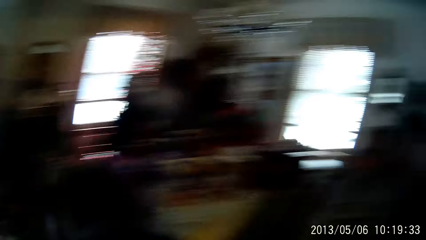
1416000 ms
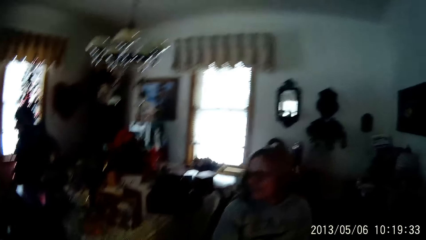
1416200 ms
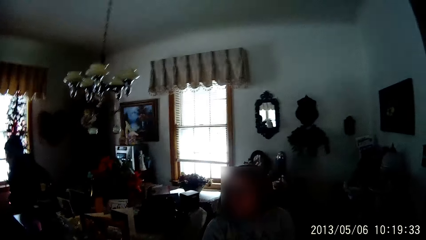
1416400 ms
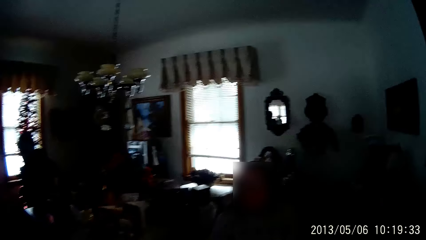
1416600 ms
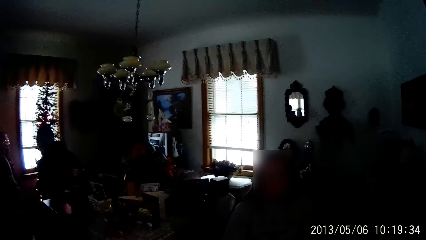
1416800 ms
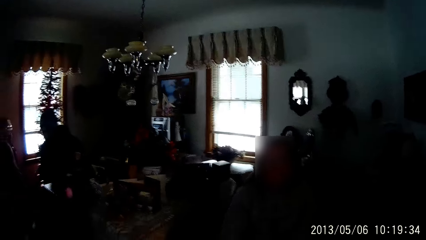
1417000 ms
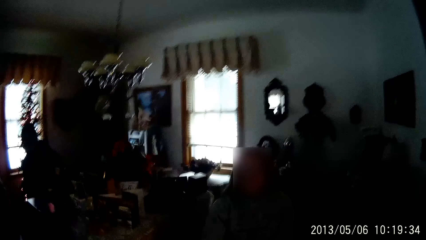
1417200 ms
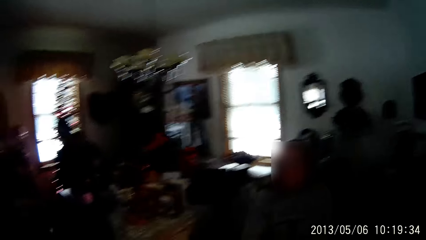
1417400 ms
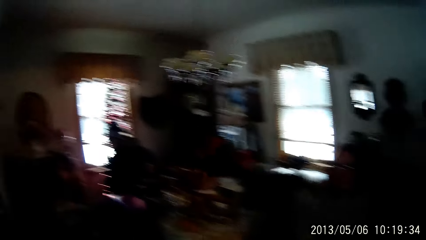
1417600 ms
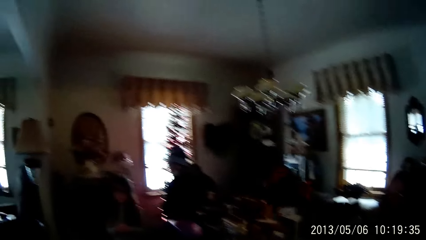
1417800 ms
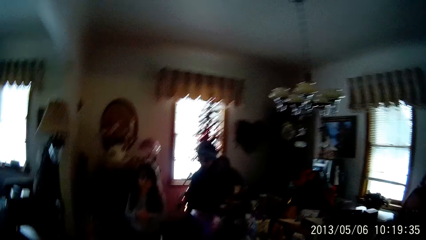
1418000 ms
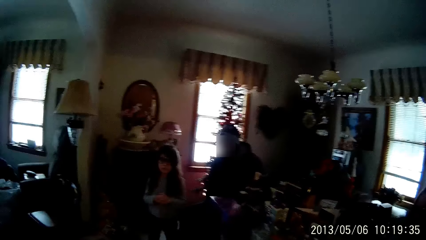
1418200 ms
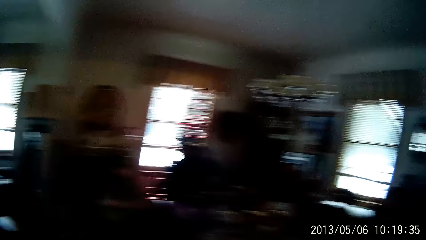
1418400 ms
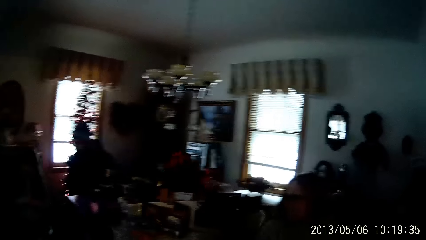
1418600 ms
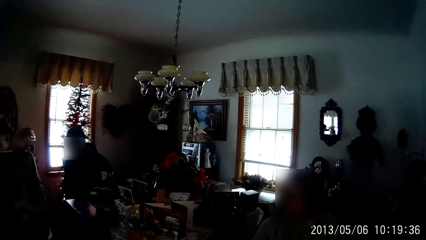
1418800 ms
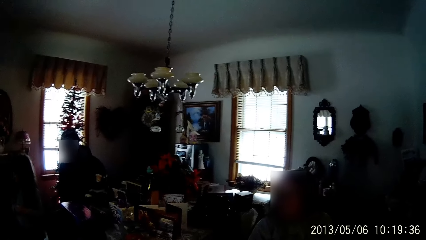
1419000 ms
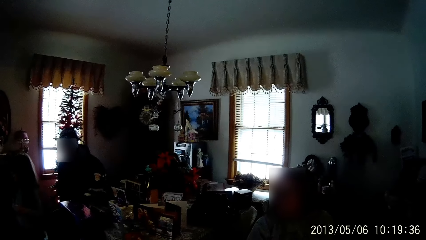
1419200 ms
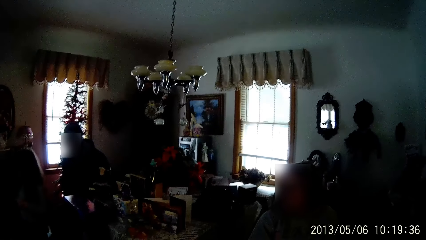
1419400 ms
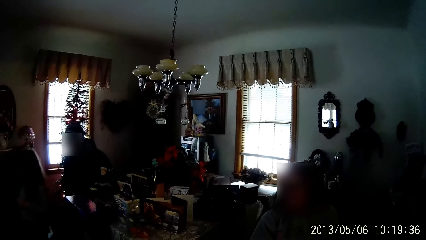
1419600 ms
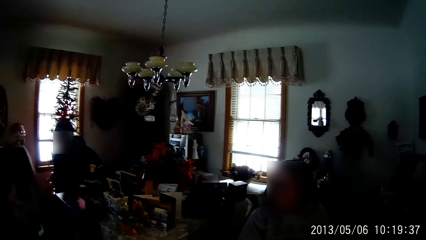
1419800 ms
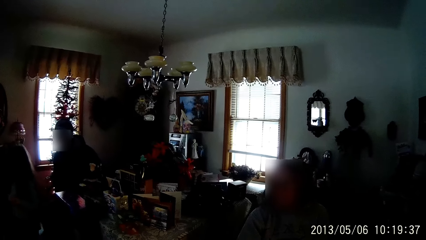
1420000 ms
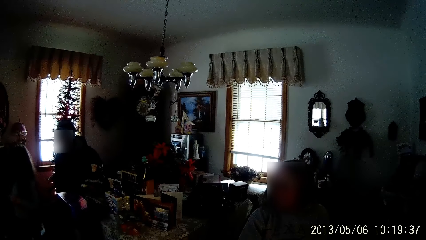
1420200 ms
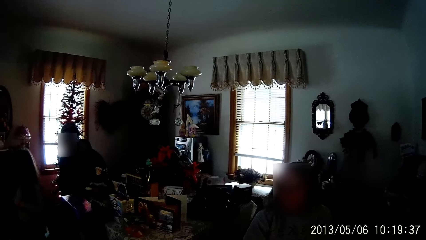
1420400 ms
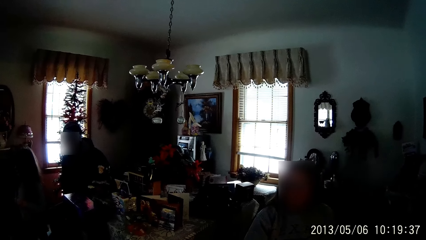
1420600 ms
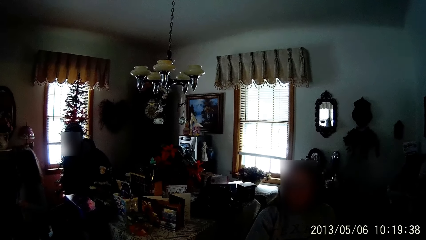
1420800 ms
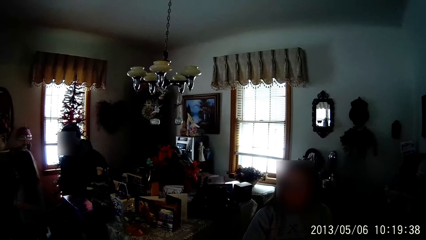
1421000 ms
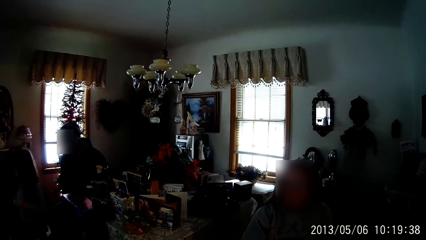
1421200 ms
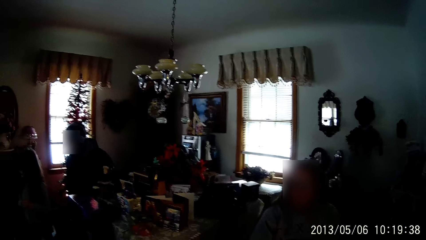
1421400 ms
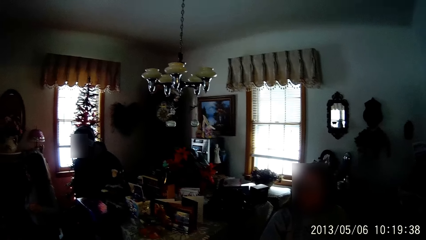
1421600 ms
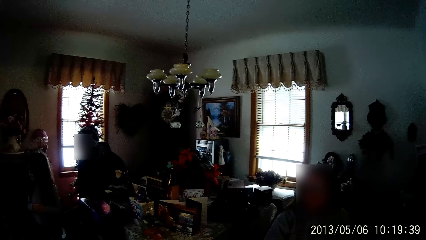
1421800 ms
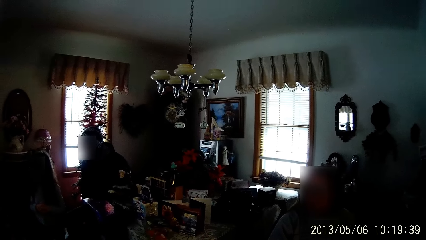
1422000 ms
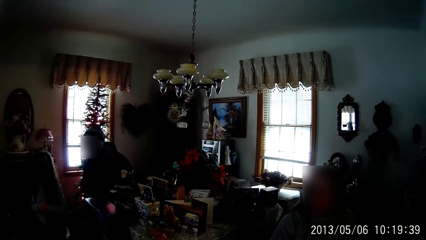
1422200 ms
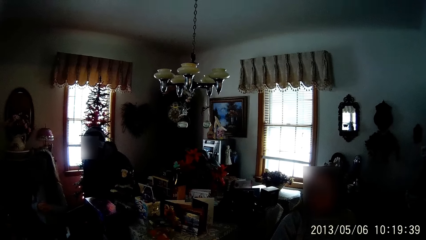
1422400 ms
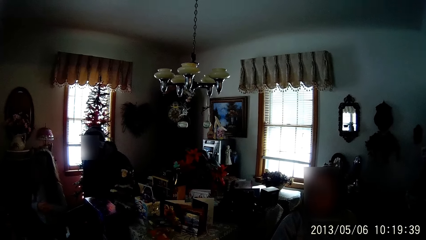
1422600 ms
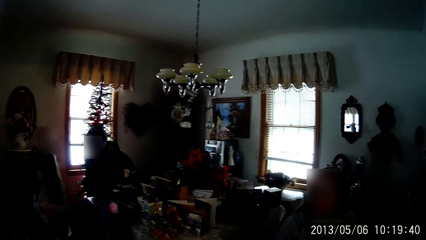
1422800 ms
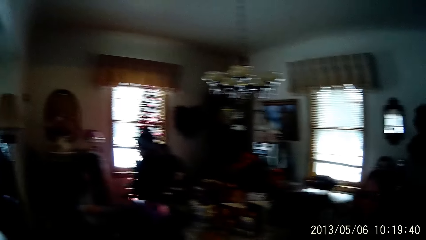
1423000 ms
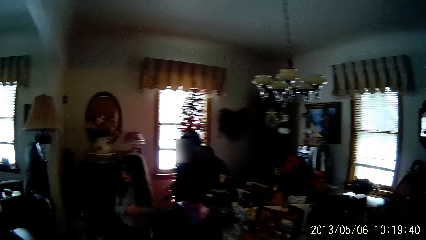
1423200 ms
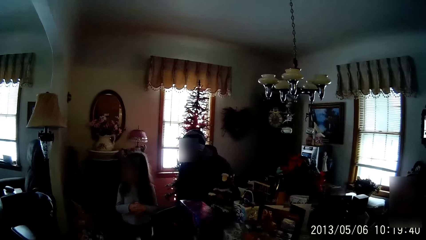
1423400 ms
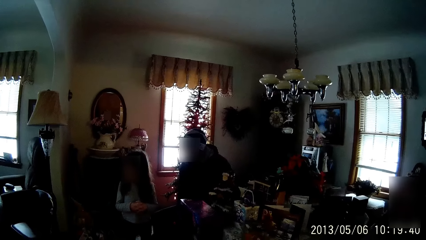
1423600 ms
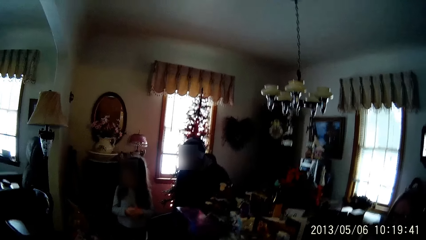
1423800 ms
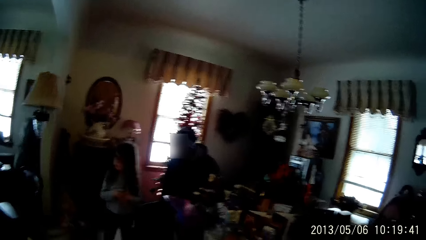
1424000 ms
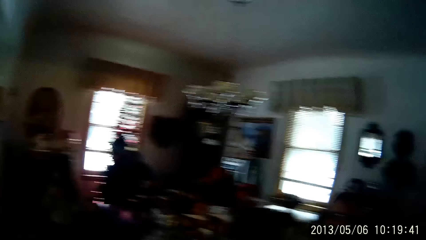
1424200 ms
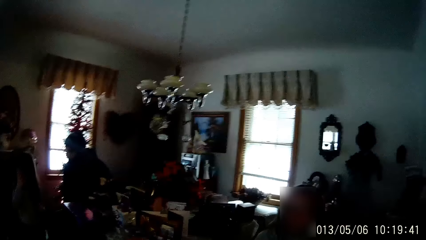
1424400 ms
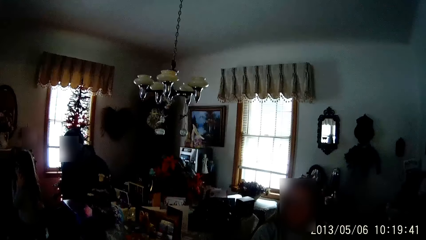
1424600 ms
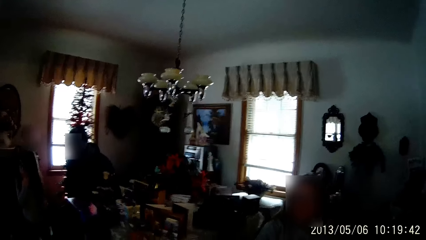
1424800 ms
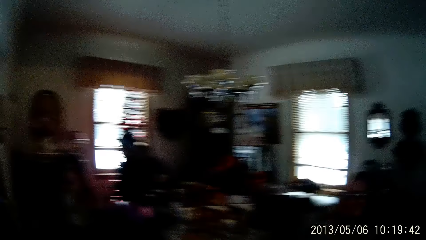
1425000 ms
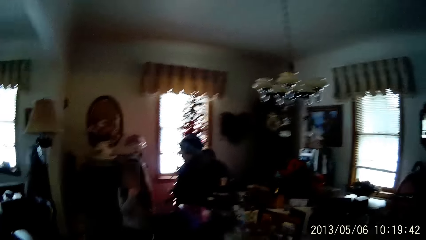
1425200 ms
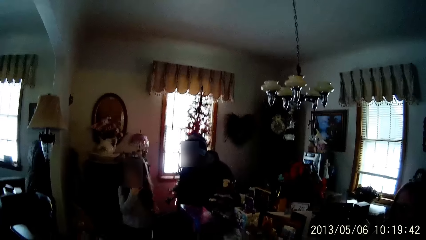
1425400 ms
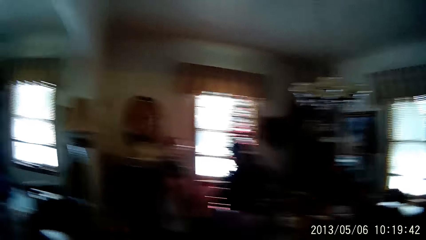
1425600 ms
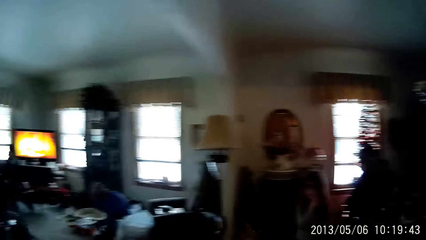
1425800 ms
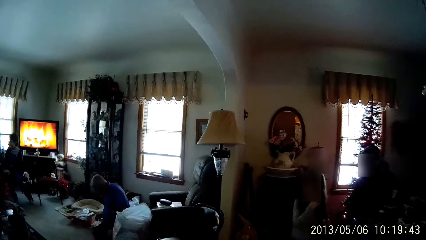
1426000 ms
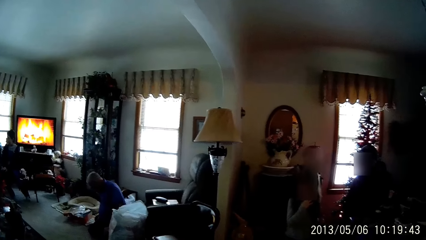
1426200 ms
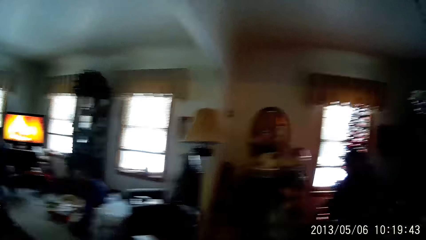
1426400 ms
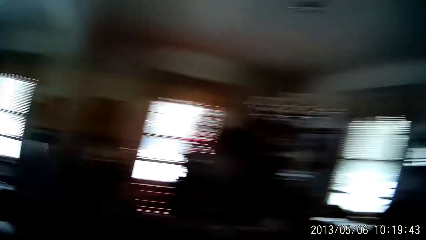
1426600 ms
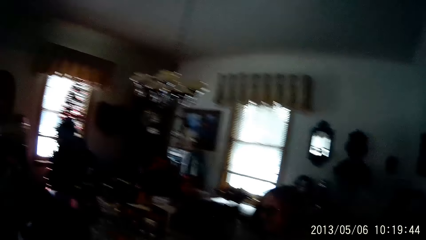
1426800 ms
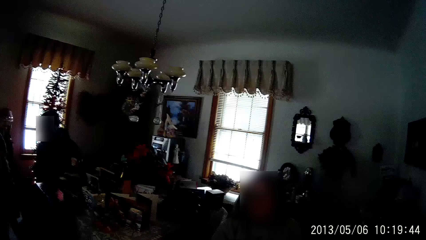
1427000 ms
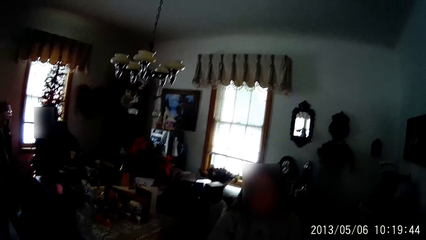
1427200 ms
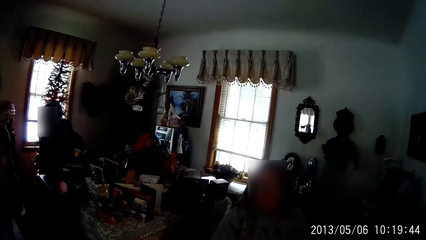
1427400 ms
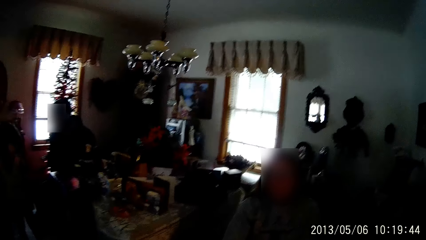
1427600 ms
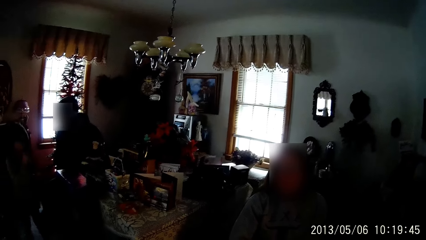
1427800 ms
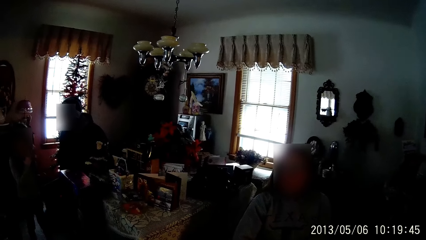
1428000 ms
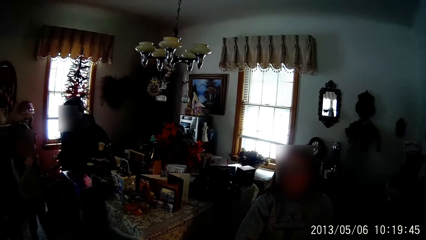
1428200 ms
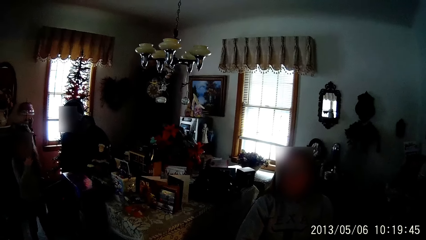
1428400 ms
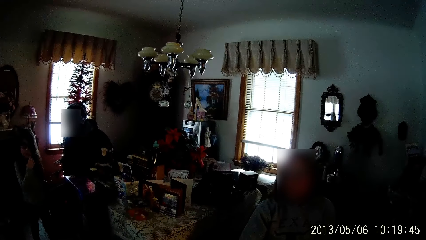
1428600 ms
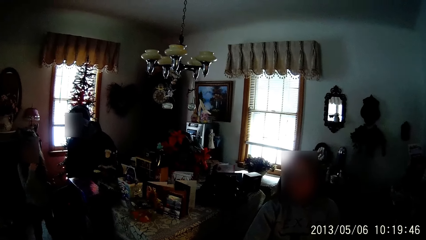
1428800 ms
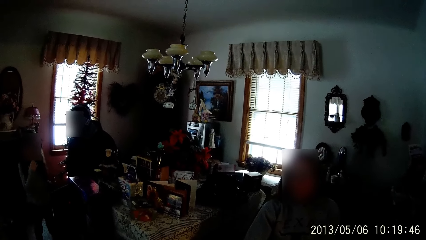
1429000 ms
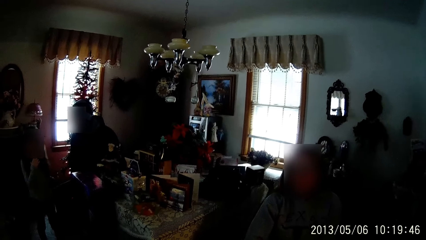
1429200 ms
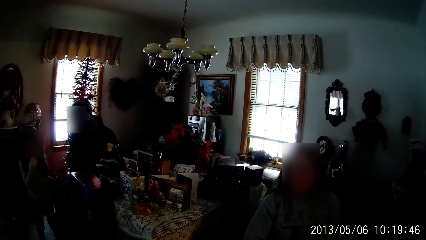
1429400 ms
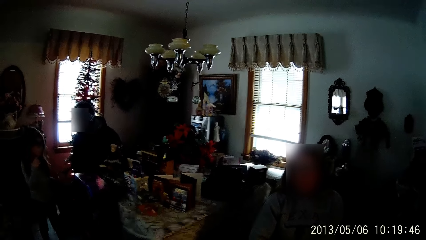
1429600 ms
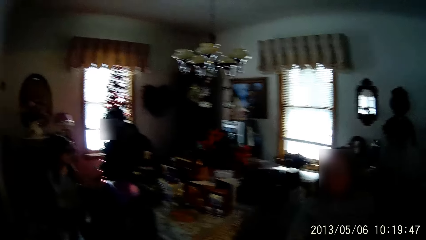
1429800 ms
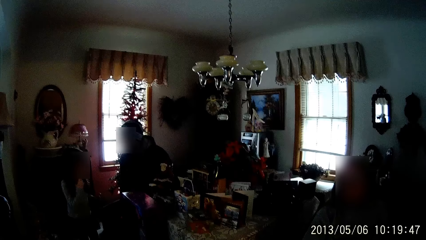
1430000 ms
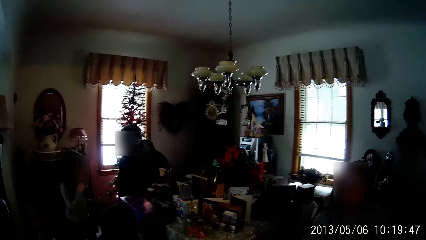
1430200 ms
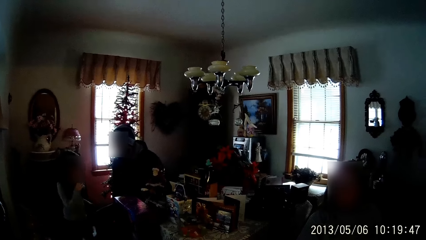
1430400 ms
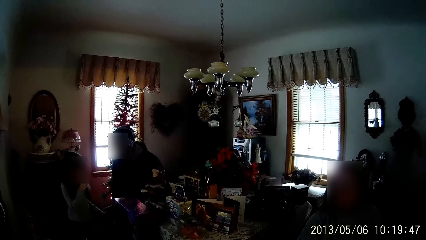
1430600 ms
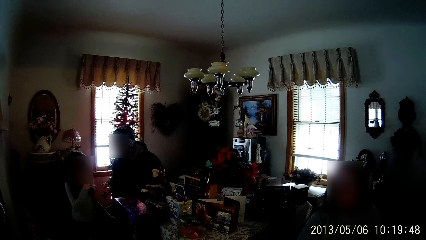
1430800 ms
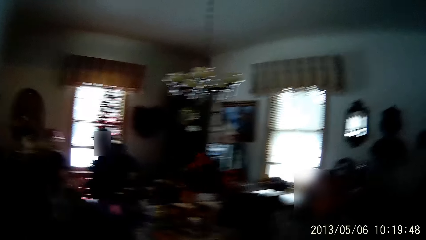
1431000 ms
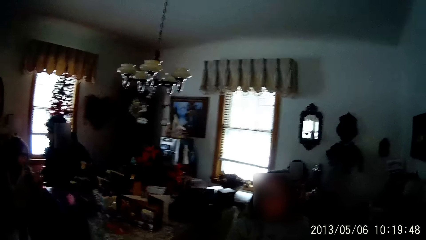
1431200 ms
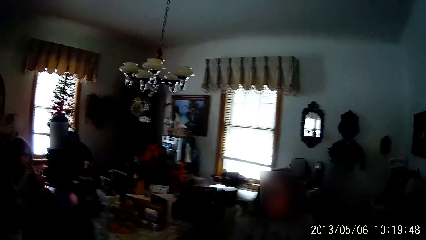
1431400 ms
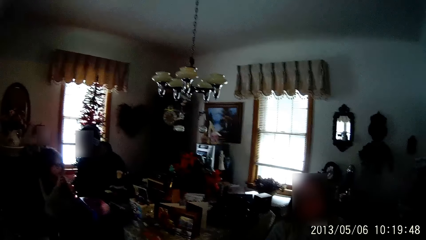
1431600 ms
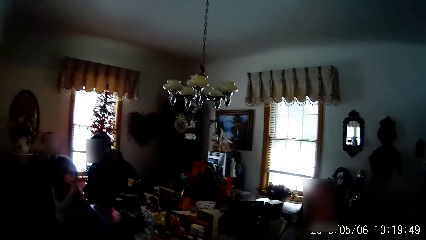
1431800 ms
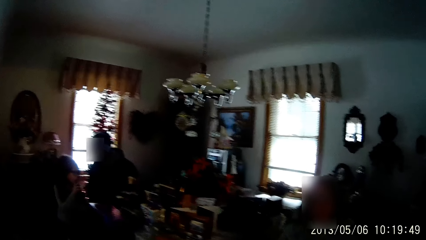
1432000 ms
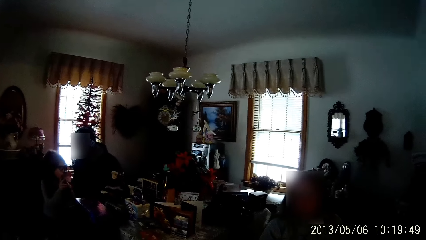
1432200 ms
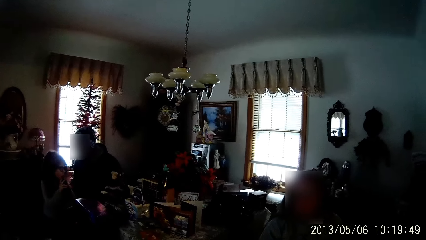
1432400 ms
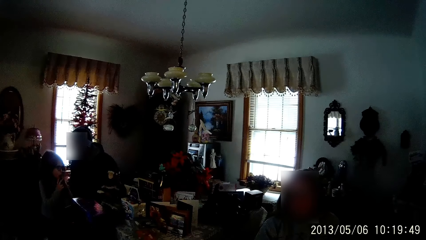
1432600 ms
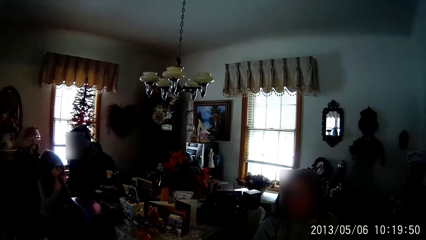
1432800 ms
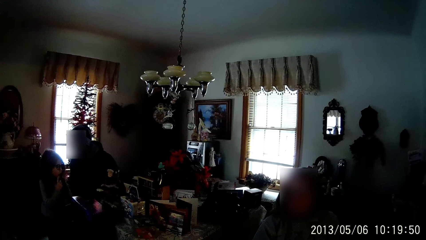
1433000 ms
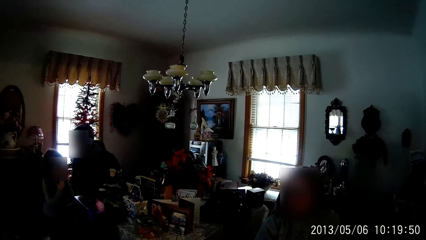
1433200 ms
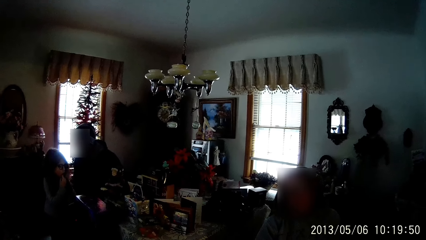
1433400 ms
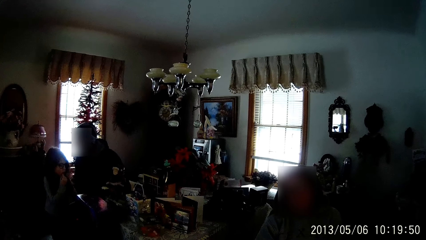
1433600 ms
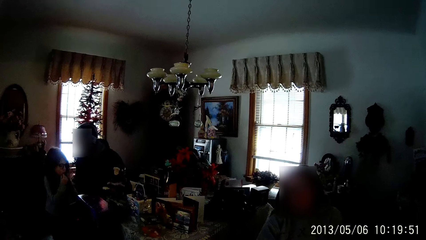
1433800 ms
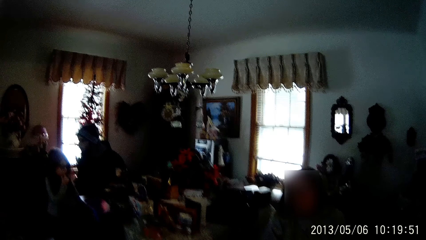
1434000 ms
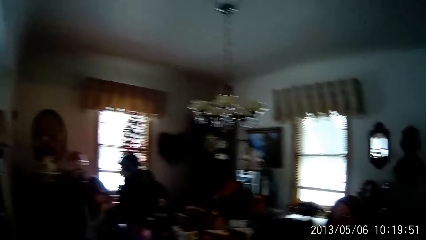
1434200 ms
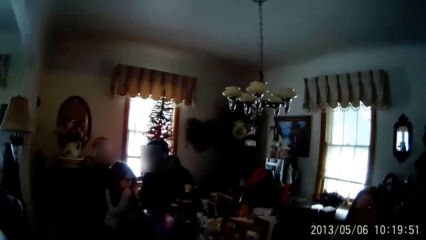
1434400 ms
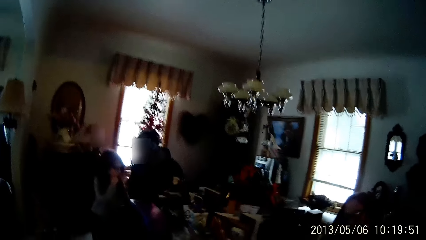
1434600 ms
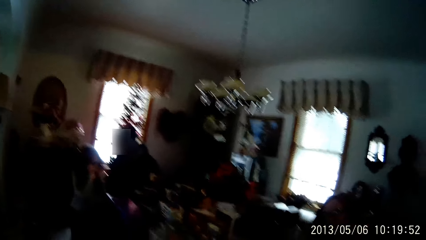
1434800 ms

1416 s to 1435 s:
The camera wearer talks to a woman.
